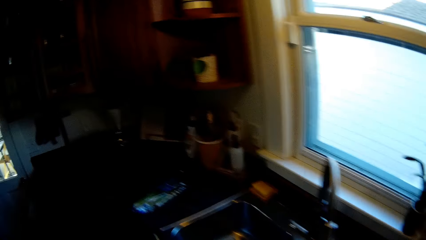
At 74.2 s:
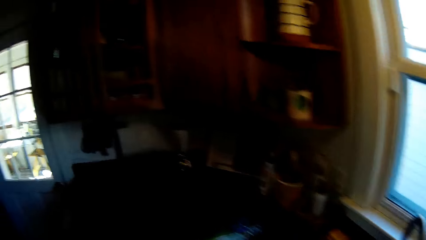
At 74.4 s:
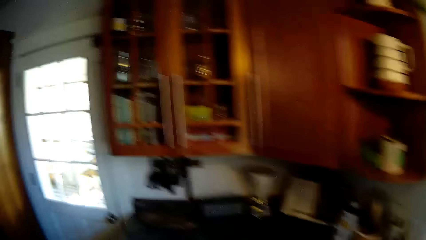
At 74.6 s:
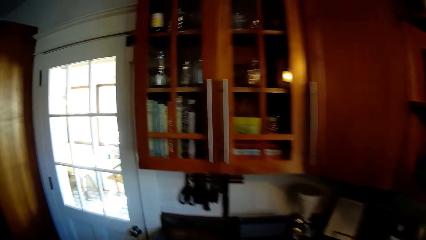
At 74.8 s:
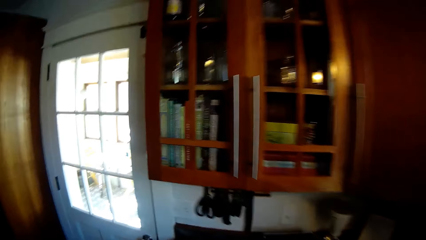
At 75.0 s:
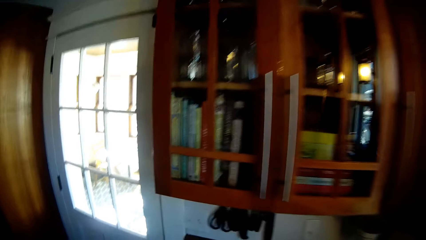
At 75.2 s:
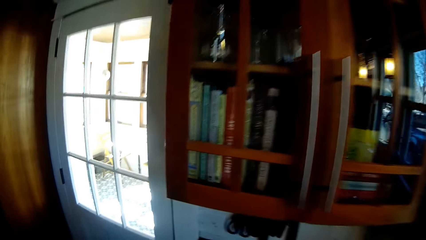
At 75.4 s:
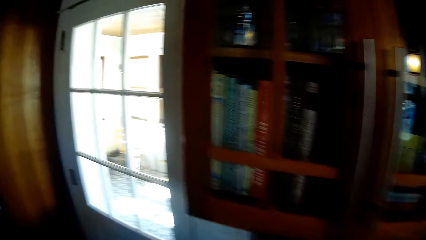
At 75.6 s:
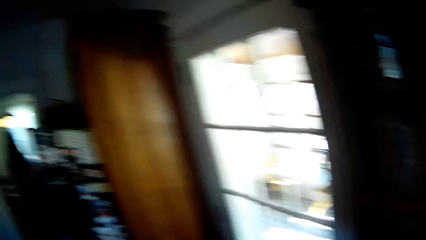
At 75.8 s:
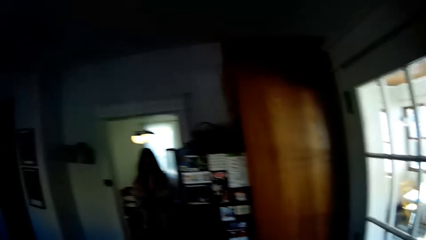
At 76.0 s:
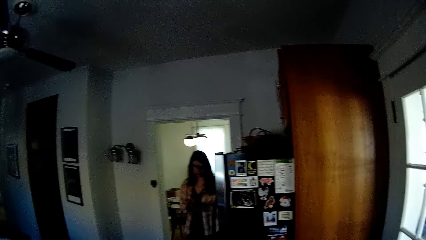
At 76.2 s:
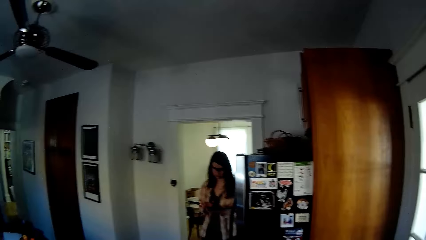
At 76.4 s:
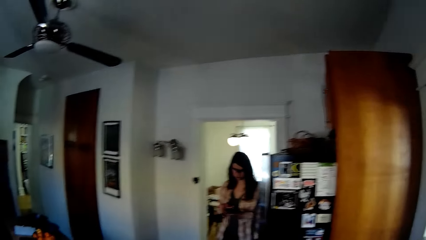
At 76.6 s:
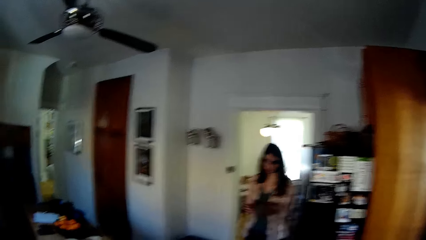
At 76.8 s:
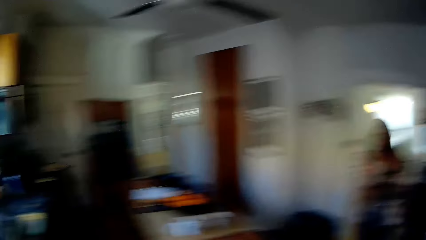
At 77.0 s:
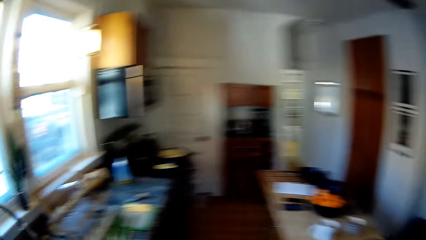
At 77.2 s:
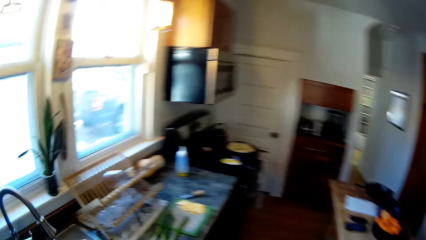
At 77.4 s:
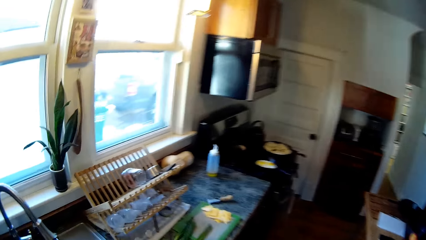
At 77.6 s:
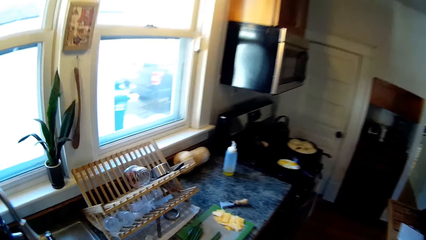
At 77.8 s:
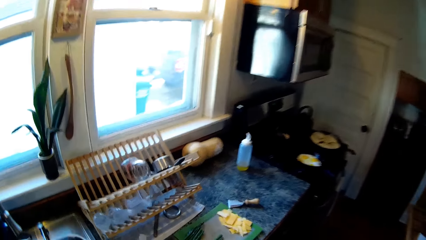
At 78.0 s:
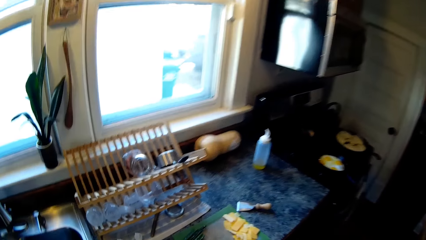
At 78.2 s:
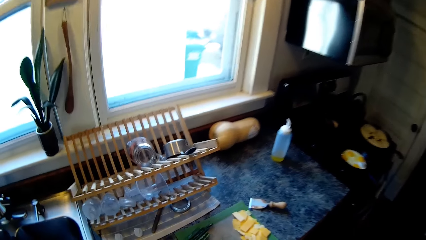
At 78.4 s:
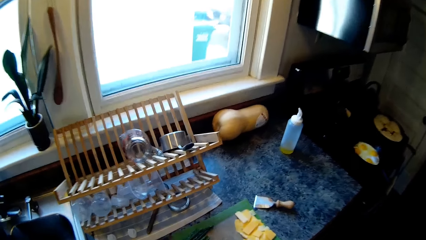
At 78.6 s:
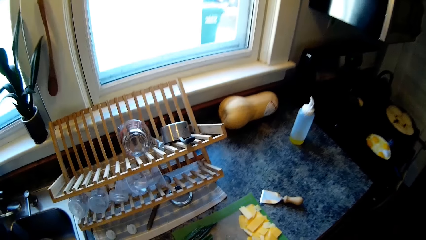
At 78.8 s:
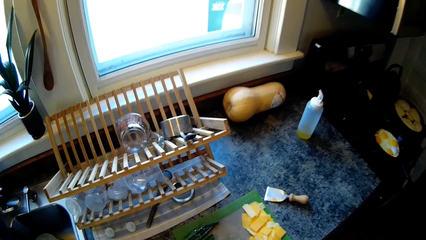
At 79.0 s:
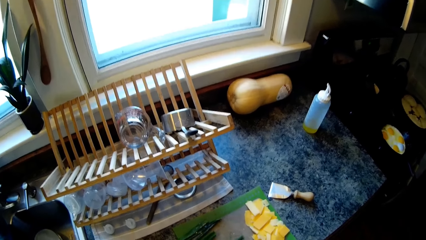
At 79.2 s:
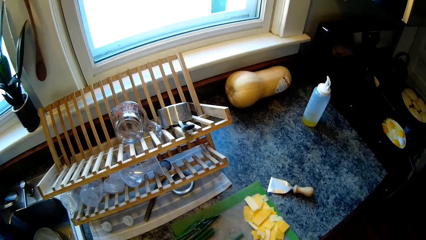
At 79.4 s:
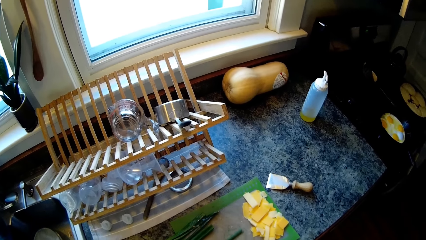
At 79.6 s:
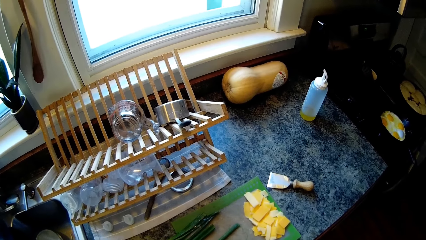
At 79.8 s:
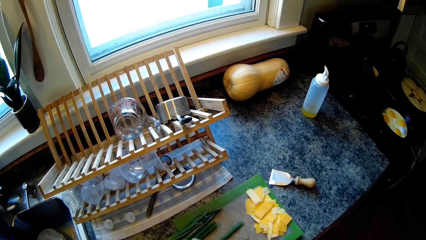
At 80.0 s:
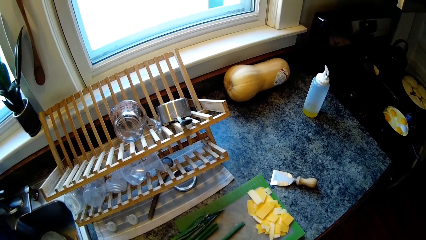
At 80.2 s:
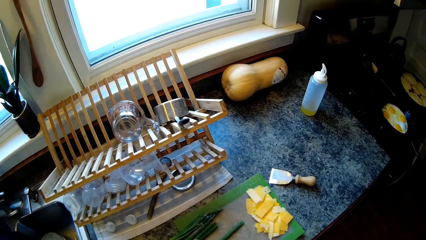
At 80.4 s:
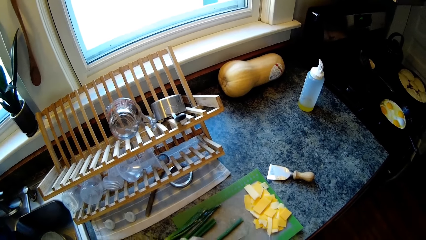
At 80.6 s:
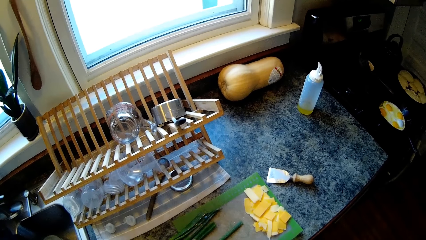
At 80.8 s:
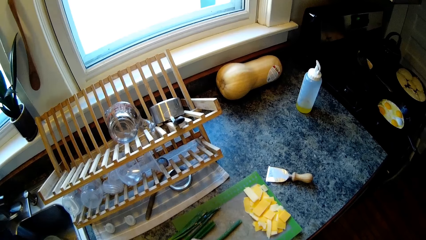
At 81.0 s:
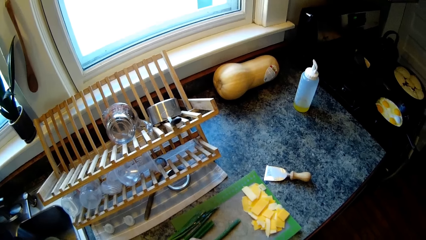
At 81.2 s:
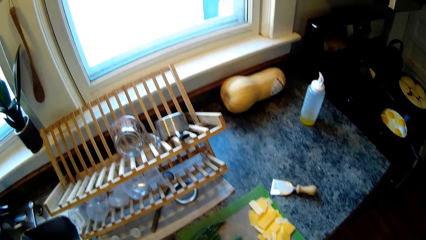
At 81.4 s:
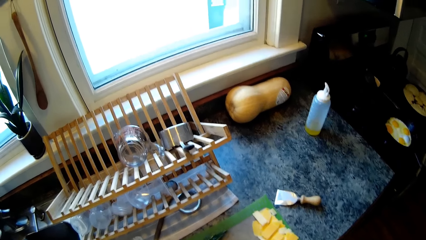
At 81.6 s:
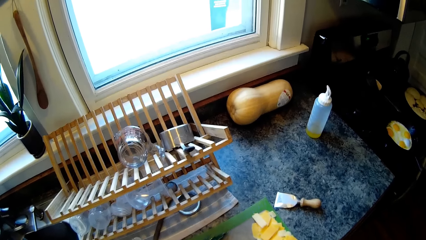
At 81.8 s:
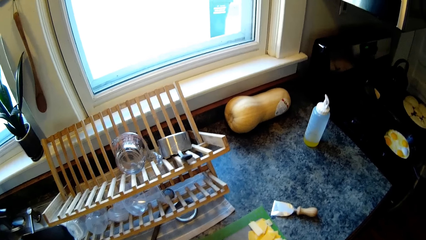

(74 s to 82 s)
The woman cleans her hands.

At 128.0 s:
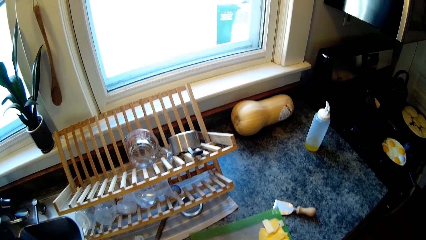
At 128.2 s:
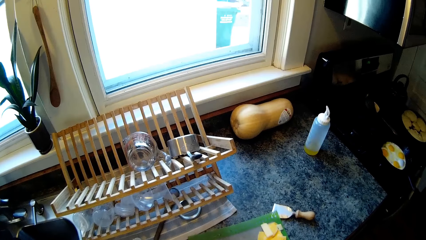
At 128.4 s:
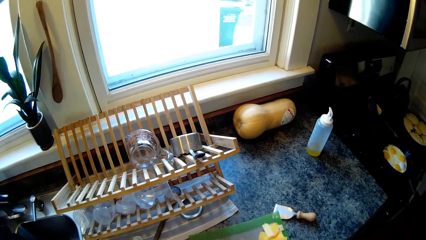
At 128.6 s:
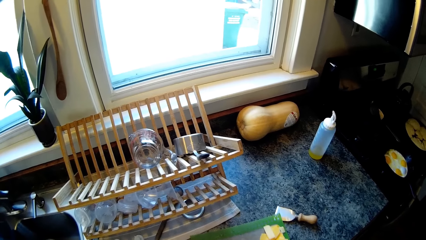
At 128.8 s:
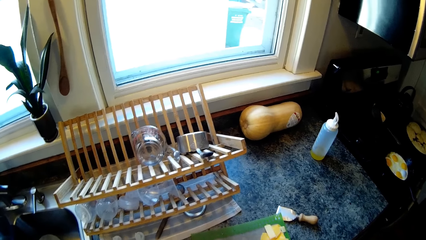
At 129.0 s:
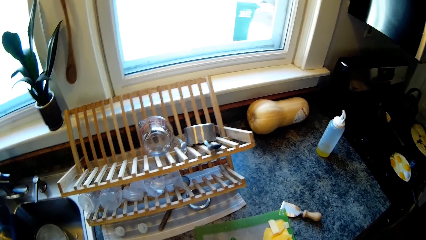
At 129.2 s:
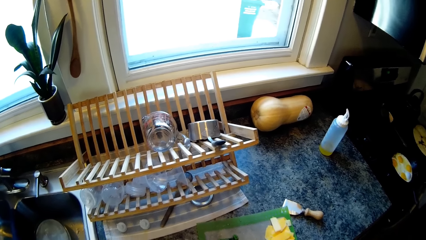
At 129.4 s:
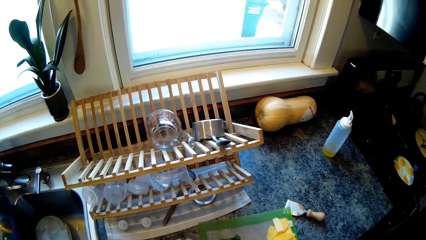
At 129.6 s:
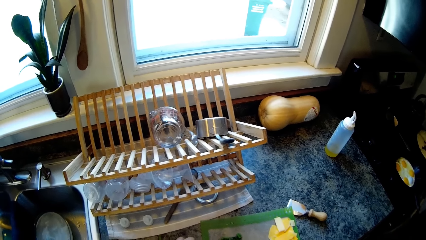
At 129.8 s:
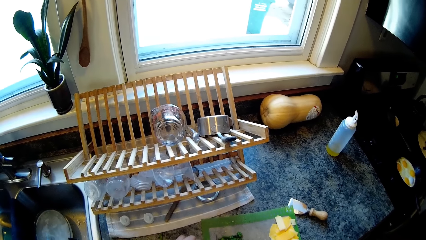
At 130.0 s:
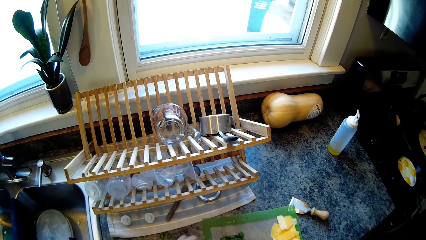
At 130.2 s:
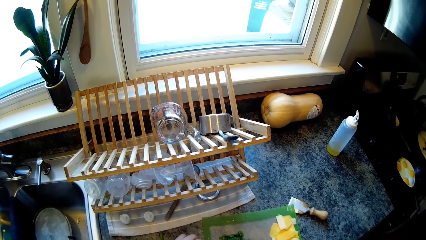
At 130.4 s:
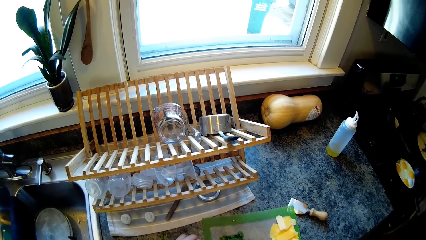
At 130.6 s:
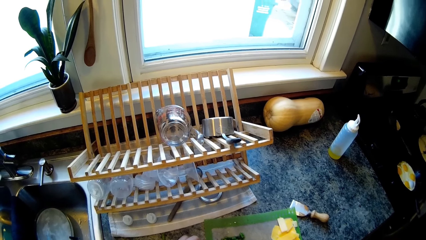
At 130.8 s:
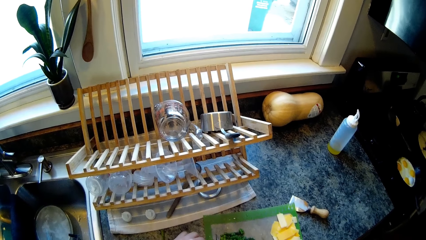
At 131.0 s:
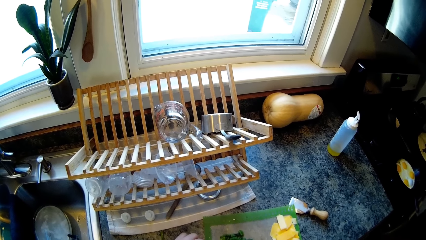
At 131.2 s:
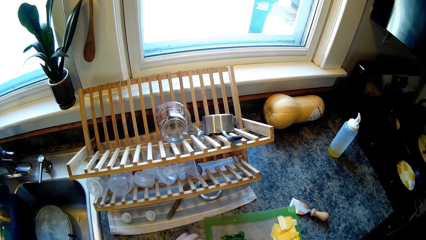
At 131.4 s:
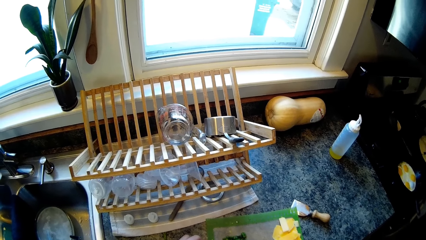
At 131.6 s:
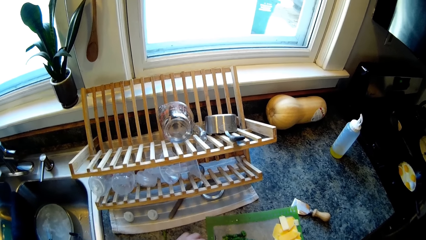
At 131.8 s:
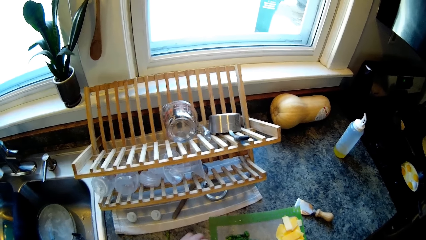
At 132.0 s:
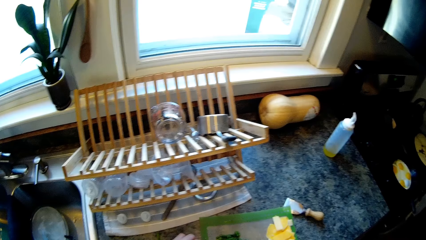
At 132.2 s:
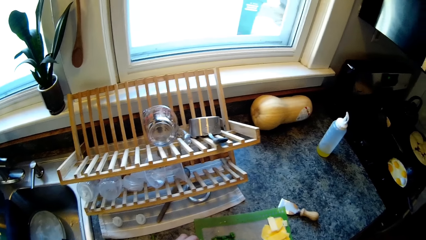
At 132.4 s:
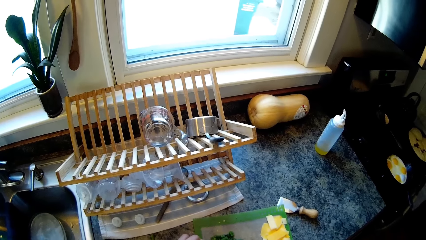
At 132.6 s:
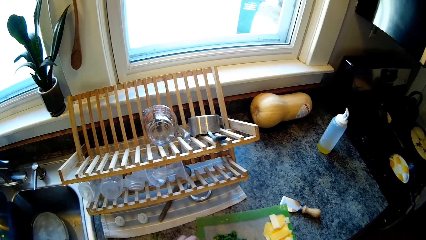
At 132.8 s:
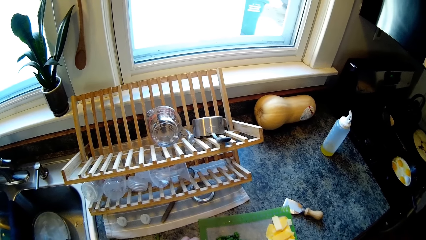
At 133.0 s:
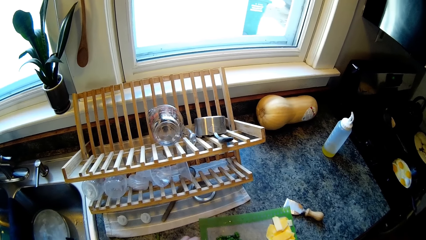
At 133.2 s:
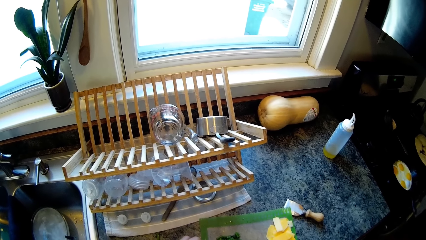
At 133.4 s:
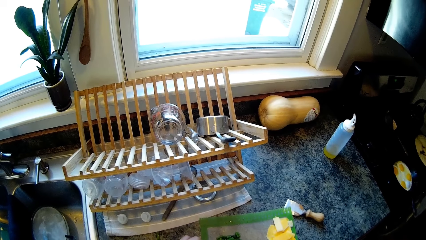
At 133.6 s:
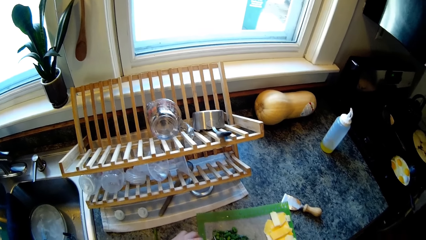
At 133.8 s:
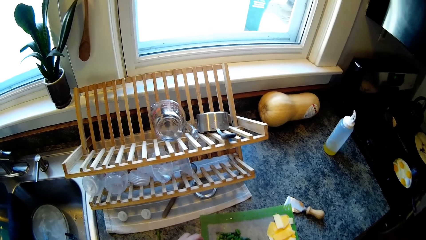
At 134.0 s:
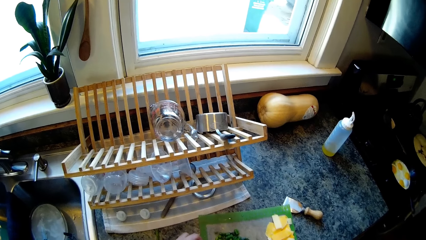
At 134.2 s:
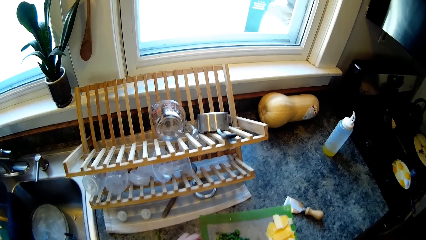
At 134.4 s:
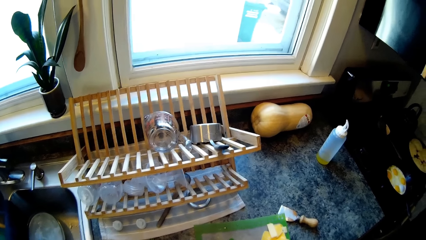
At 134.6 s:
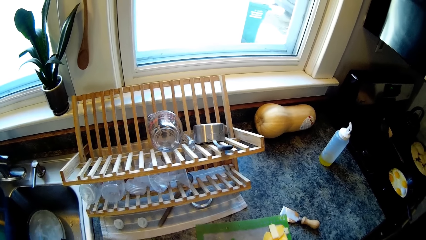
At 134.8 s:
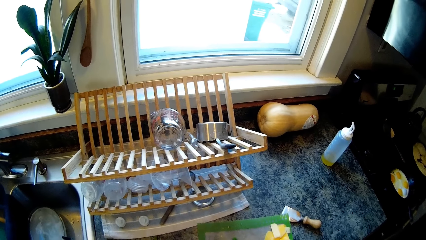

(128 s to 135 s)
The camera wearer slices the spring onions on a chopping board with a knife in his right hand.
